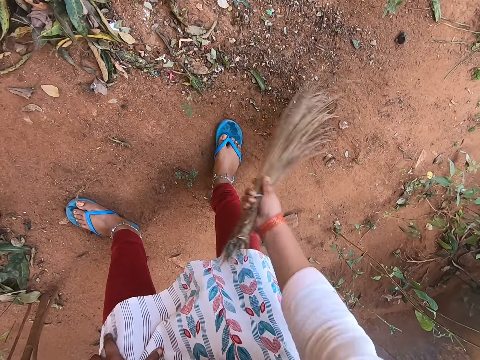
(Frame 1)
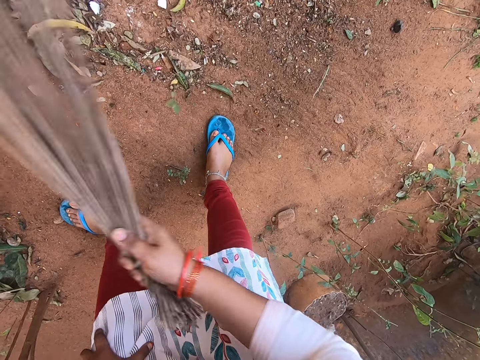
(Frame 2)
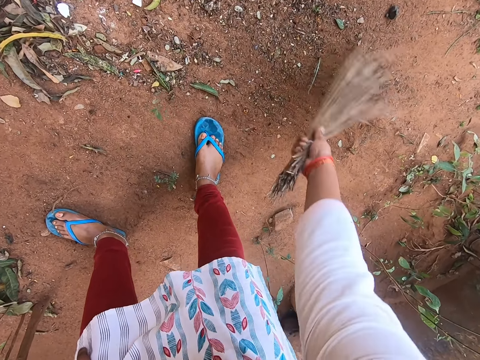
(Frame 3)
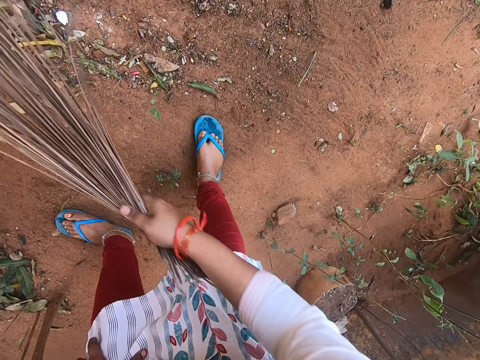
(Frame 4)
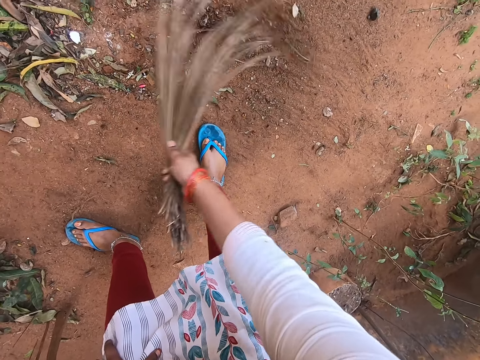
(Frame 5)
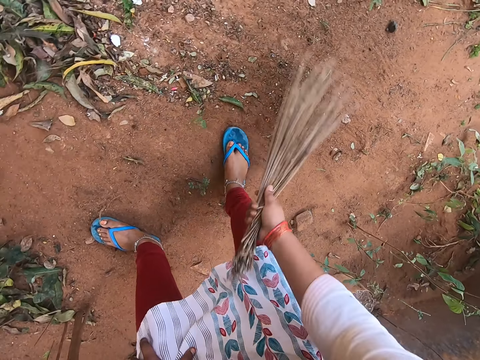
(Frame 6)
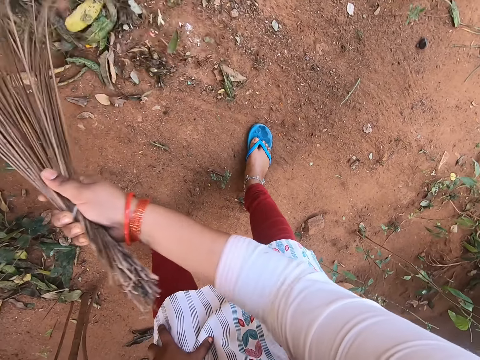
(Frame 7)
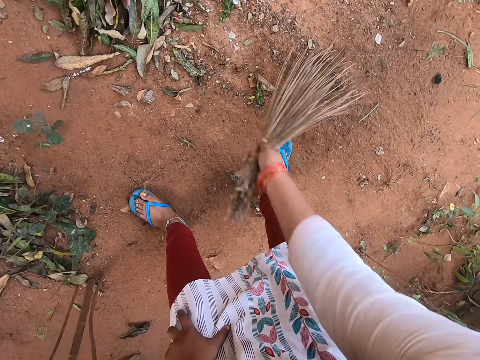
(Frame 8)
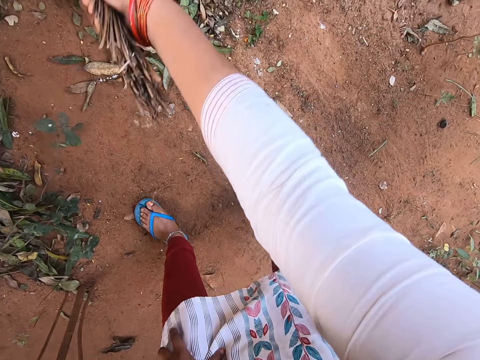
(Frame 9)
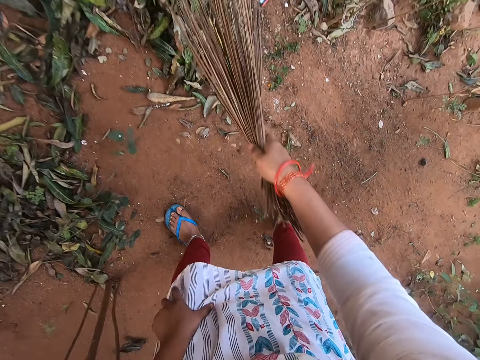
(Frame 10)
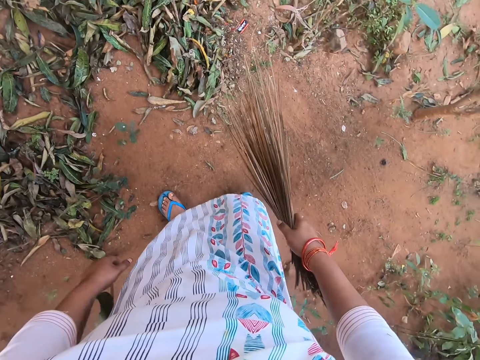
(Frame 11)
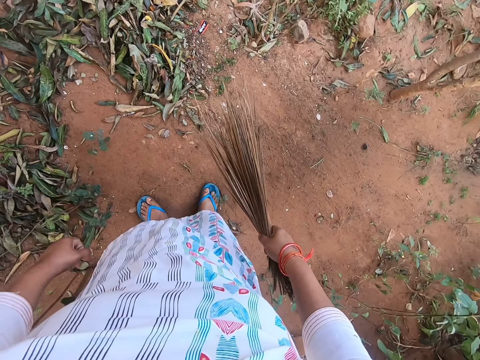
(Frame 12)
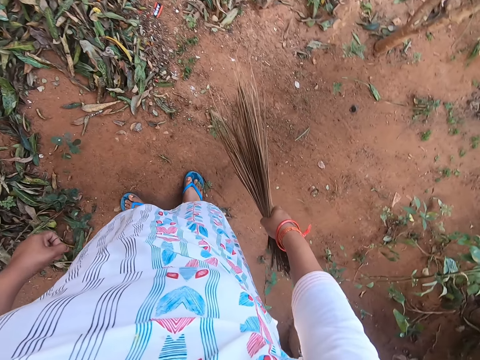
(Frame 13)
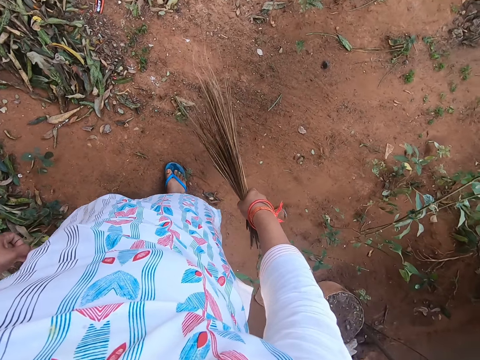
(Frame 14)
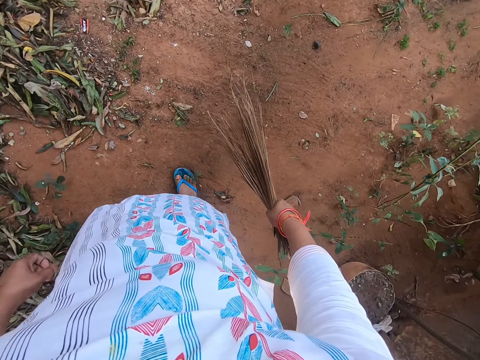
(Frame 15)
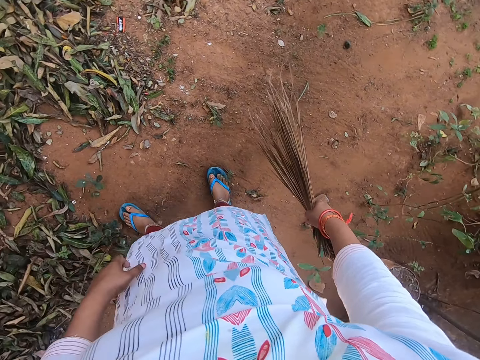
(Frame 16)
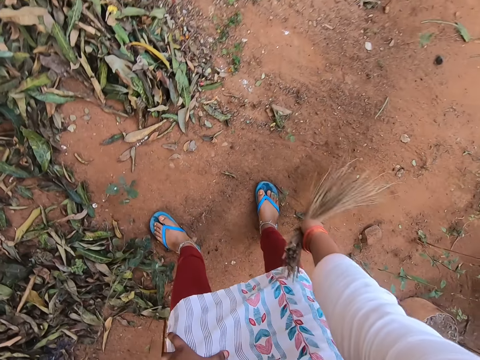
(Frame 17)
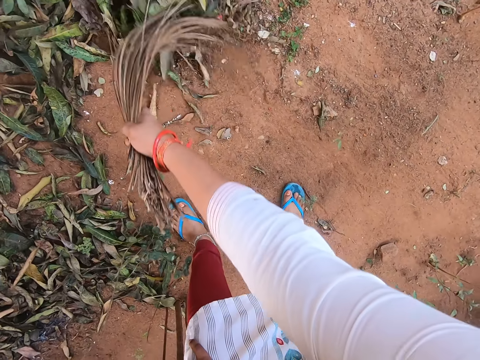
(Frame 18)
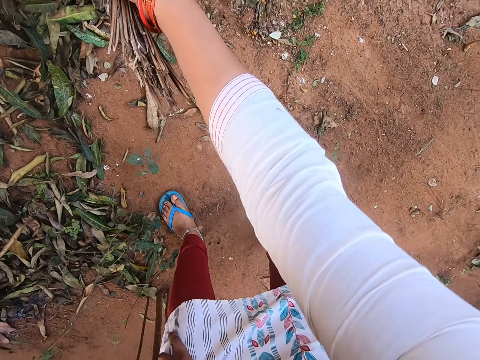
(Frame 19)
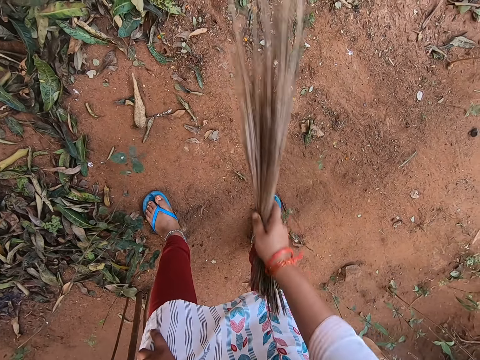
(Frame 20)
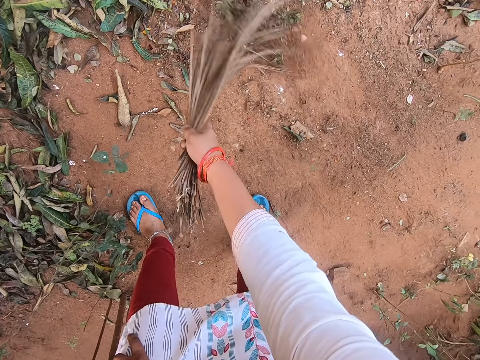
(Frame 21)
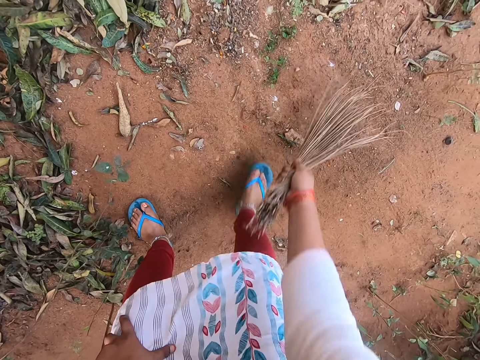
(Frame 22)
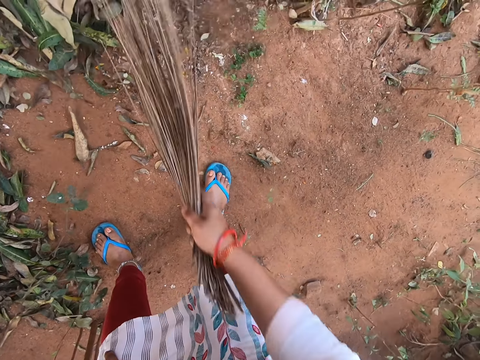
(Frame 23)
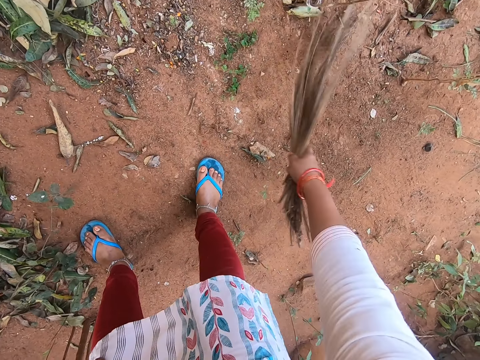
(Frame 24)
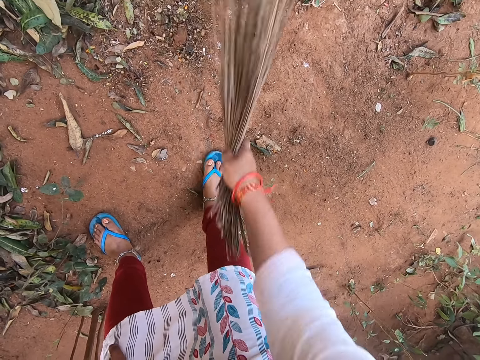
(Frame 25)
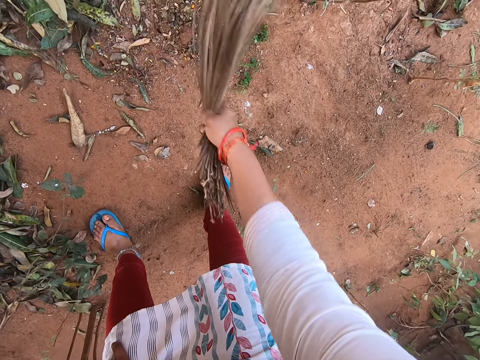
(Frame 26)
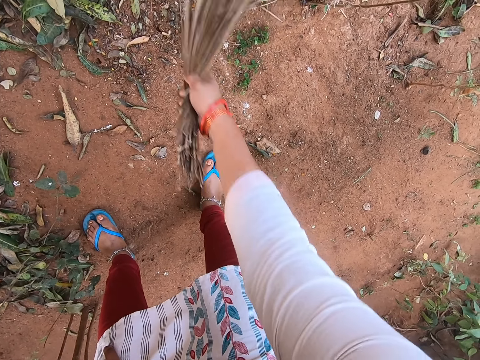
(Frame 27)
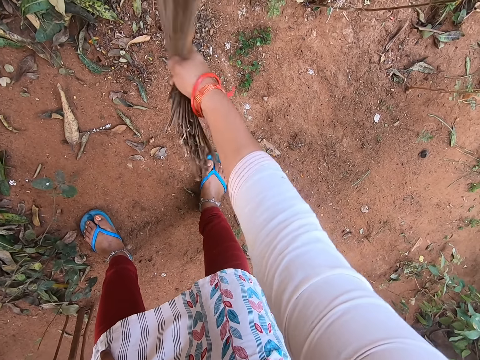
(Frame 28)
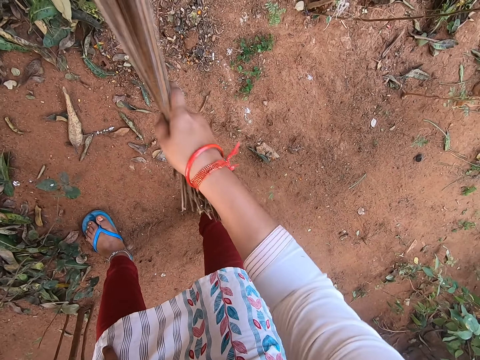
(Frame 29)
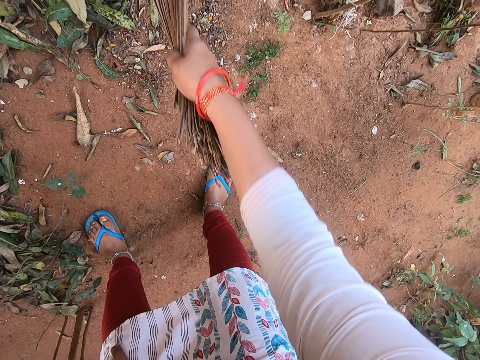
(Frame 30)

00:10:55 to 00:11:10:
The camera wearer stands upright. She places her left hand on her left leg. She sweeps the ground with the broom in her right hand.

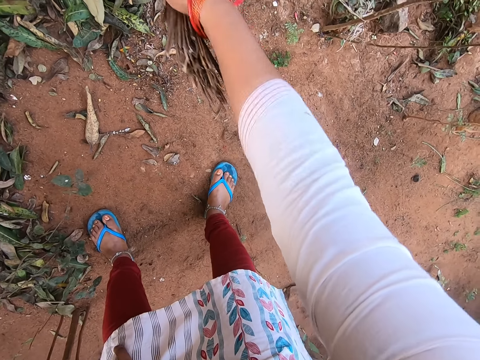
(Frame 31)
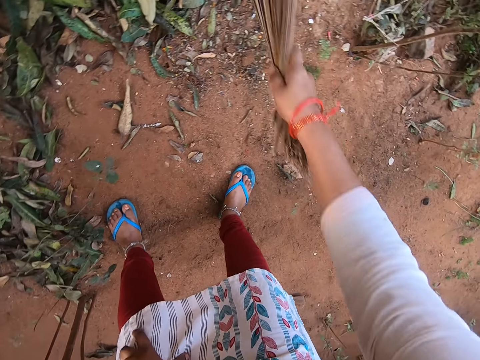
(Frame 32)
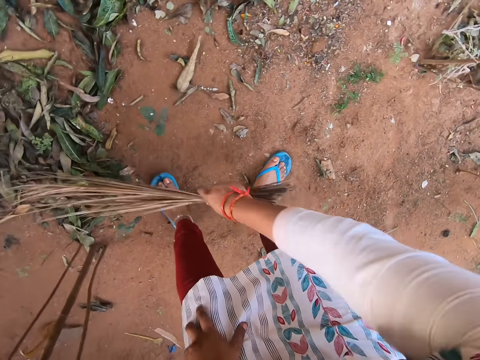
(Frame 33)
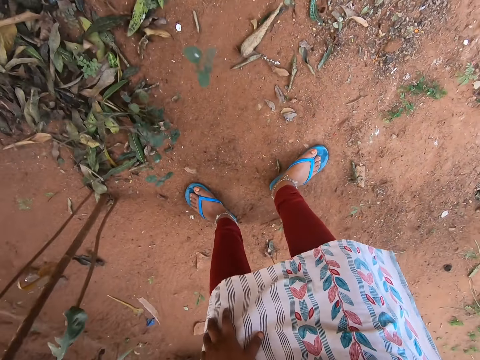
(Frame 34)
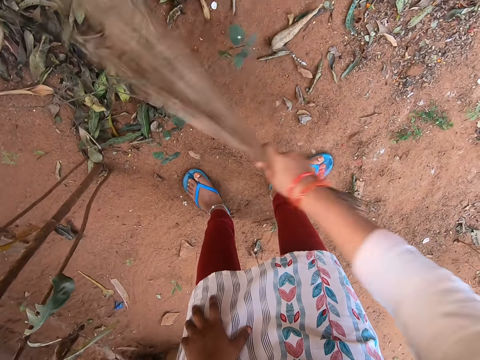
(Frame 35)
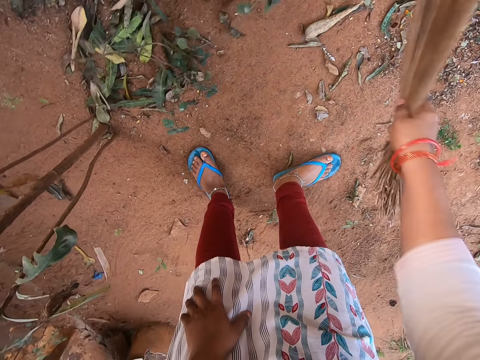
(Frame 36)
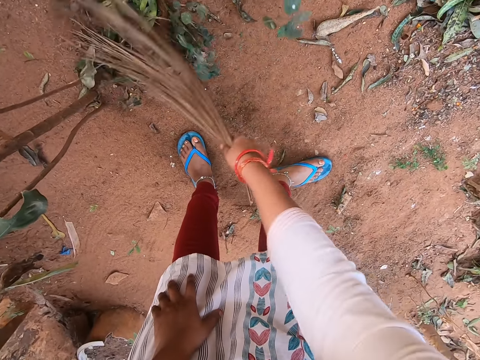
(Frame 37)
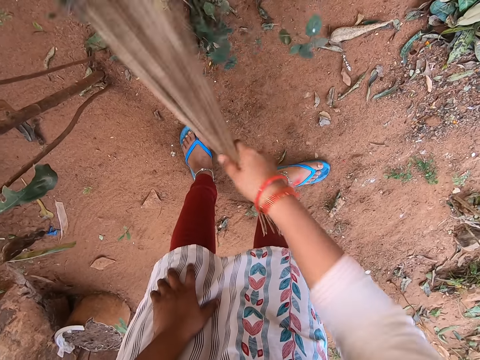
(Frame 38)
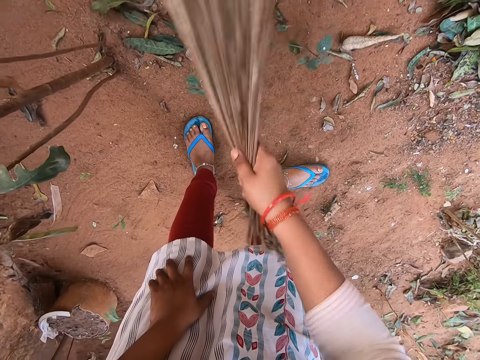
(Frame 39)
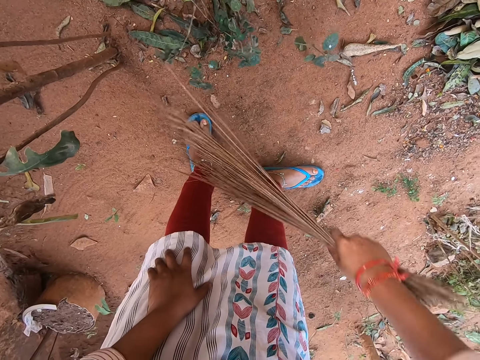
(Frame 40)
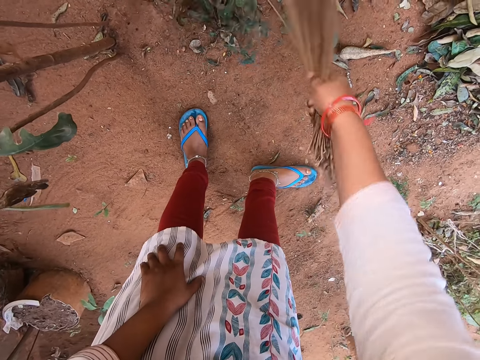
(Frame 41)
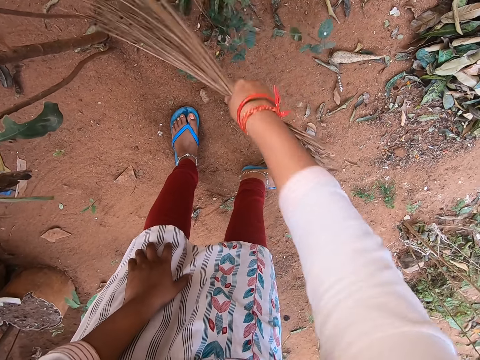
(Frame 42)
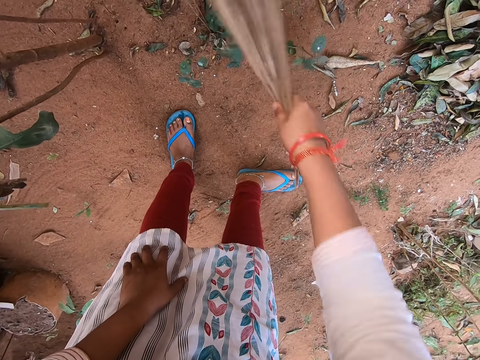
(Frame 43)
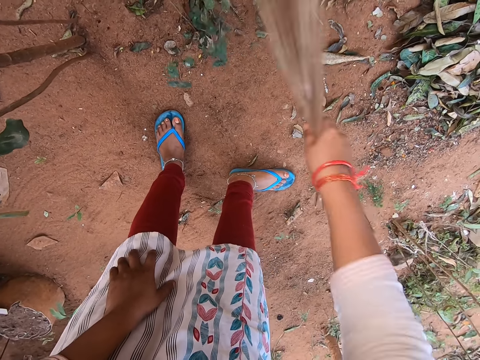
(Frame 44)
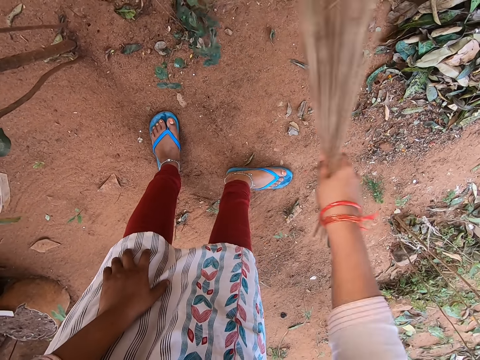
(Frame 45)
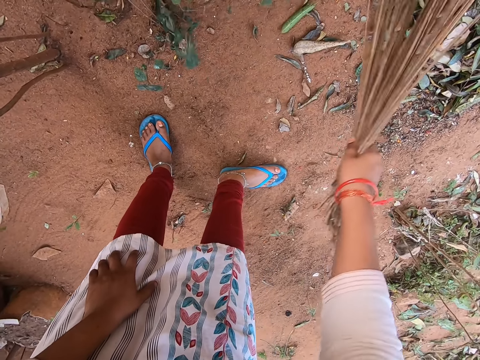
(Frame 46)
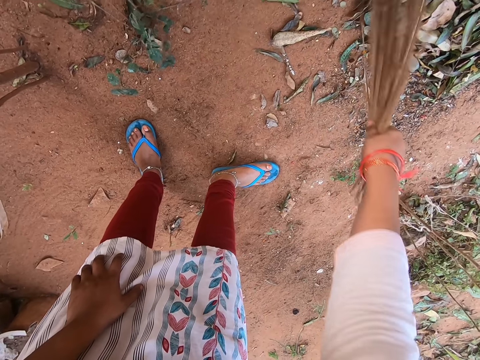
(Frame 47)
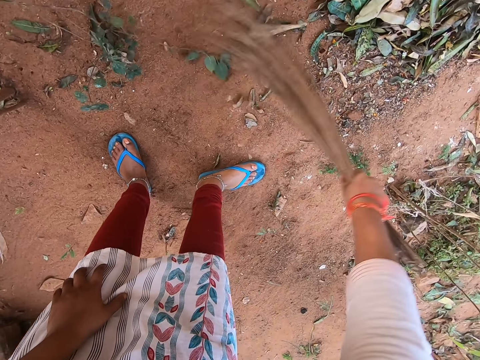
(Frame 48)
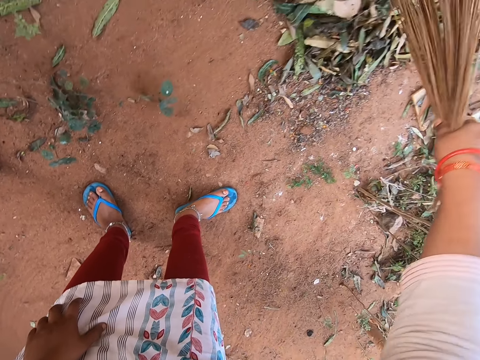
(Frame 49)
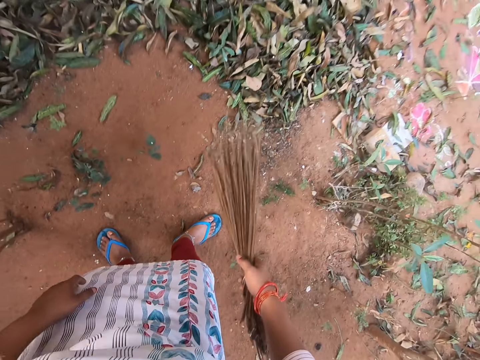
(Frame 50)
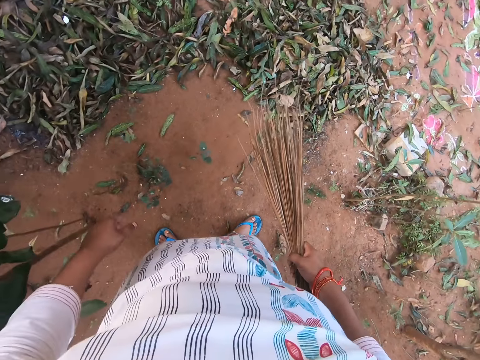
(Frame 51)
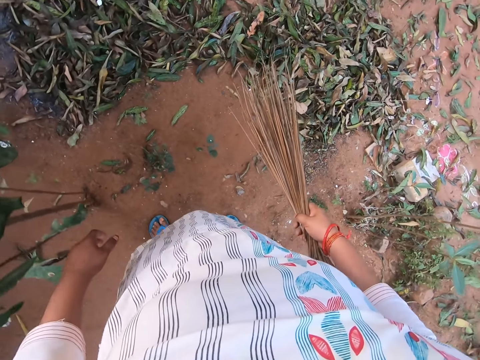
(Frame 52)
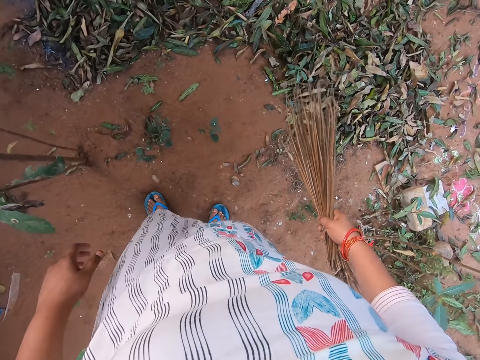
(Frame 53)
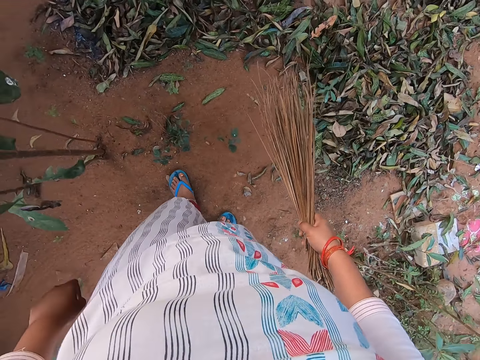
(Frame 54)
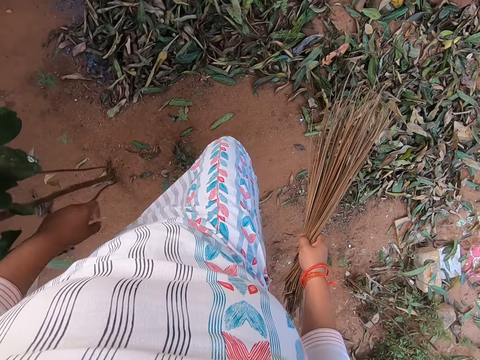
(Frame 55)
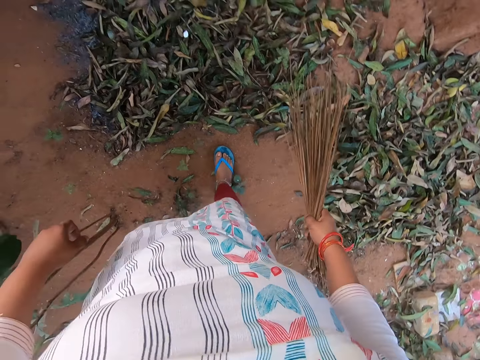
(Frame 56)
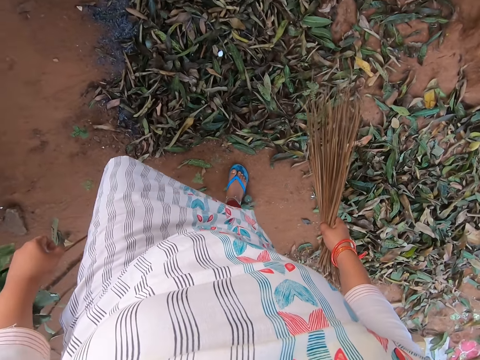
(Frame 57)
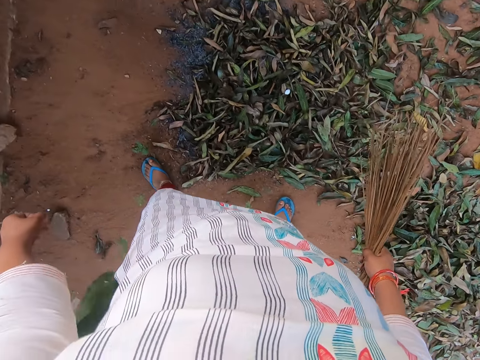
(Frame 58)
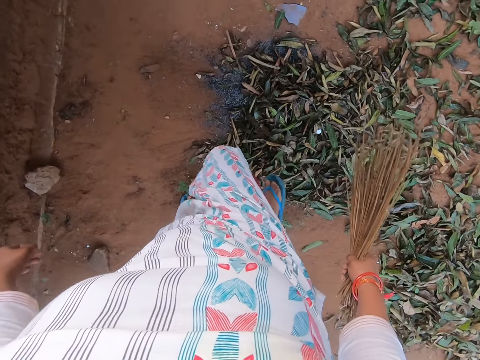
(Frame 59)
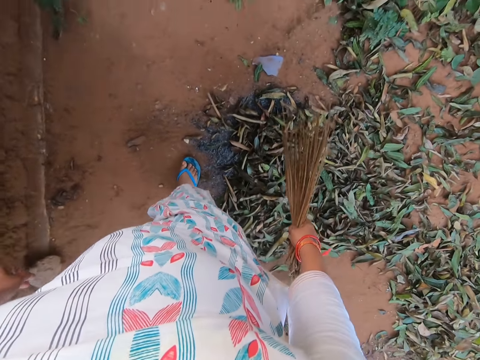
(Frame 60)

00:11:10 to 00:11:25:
The camera wearer stands upright. They move around.
